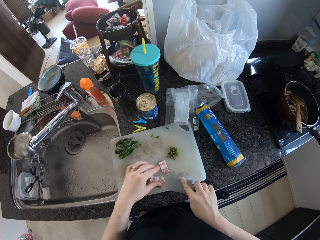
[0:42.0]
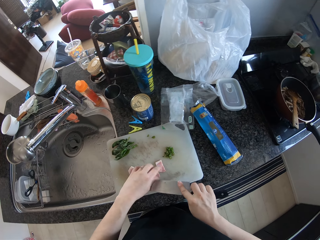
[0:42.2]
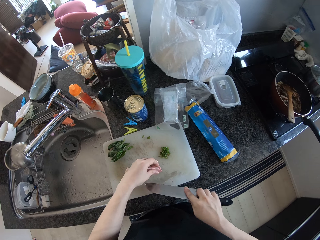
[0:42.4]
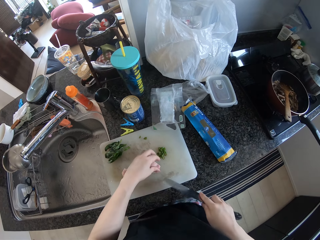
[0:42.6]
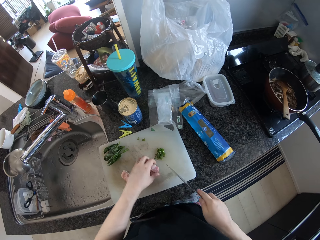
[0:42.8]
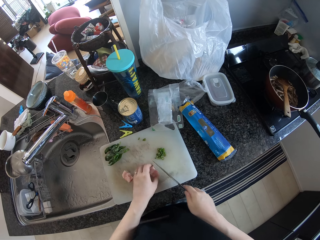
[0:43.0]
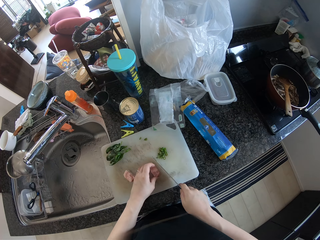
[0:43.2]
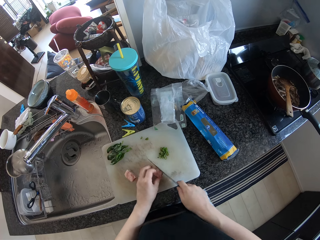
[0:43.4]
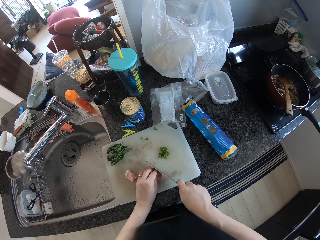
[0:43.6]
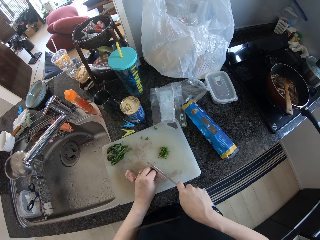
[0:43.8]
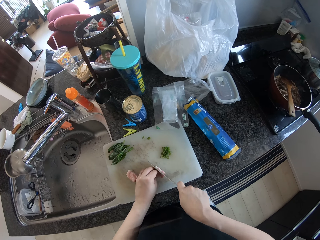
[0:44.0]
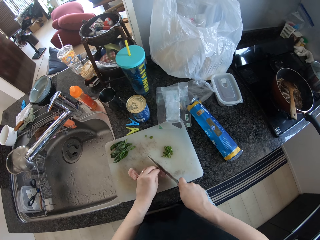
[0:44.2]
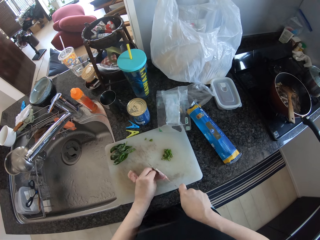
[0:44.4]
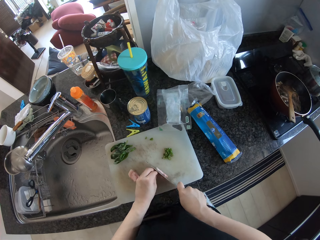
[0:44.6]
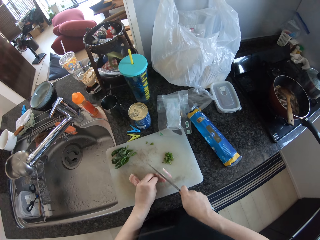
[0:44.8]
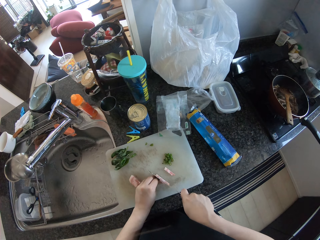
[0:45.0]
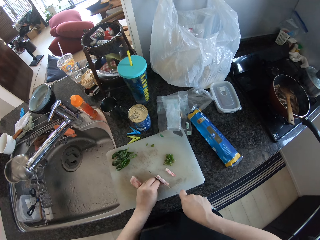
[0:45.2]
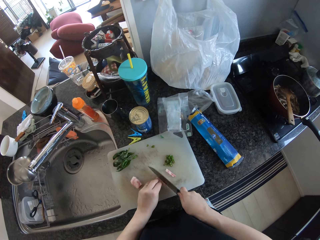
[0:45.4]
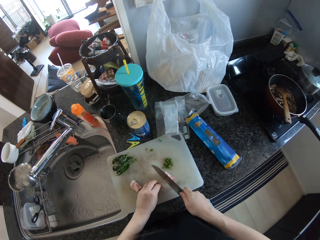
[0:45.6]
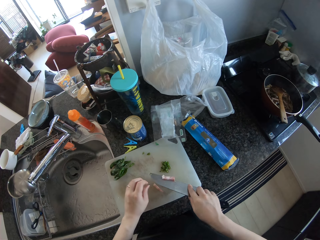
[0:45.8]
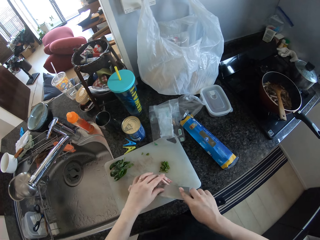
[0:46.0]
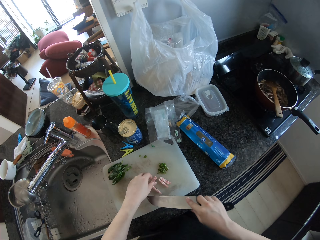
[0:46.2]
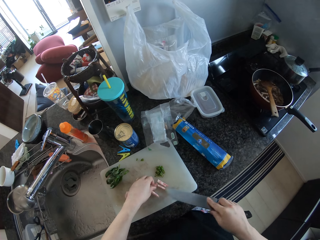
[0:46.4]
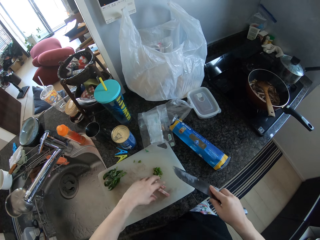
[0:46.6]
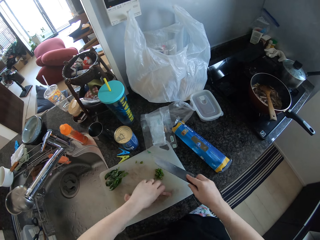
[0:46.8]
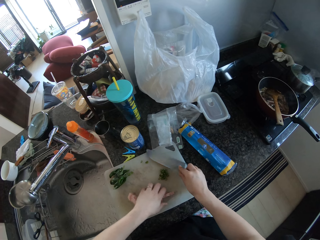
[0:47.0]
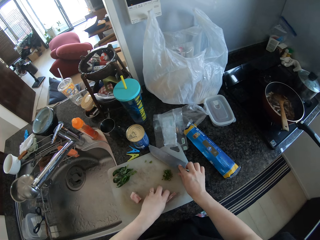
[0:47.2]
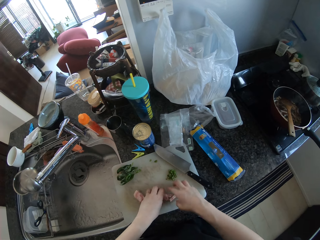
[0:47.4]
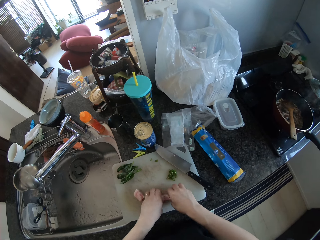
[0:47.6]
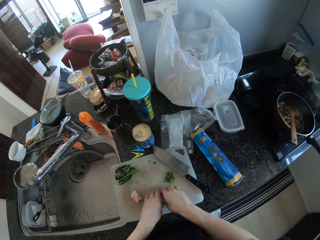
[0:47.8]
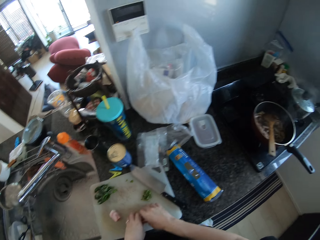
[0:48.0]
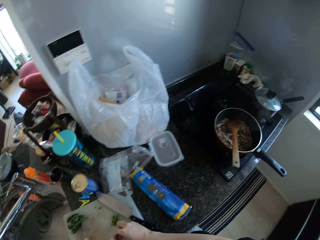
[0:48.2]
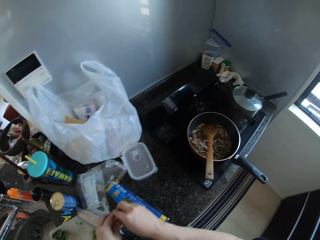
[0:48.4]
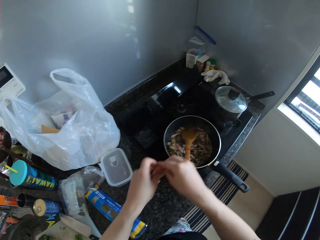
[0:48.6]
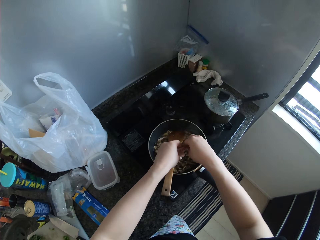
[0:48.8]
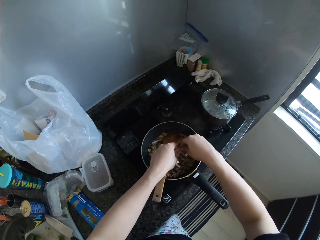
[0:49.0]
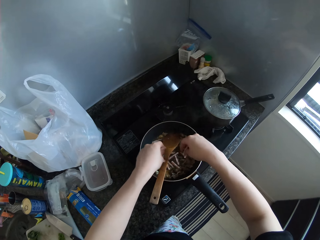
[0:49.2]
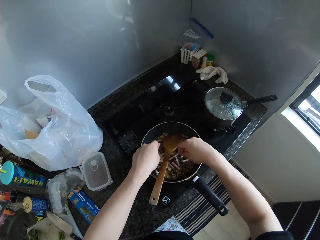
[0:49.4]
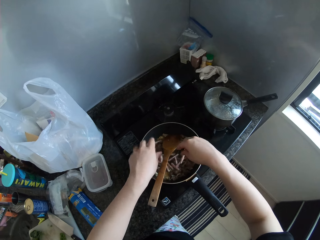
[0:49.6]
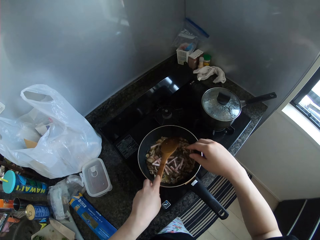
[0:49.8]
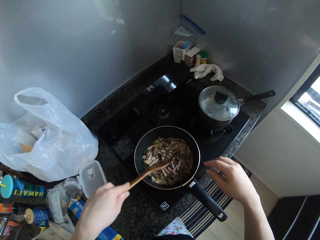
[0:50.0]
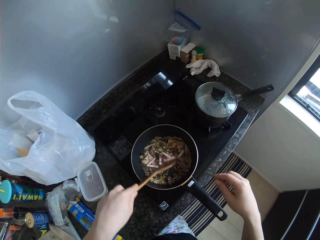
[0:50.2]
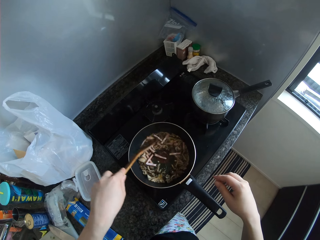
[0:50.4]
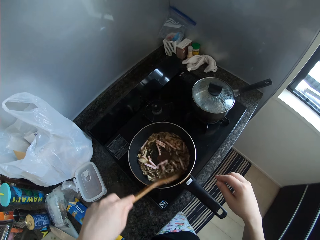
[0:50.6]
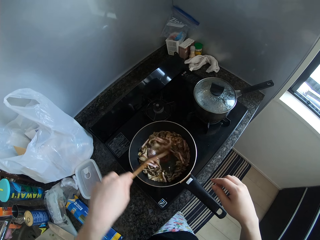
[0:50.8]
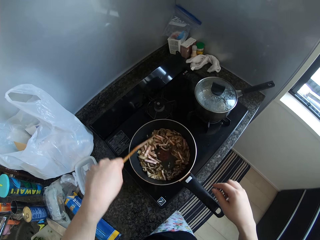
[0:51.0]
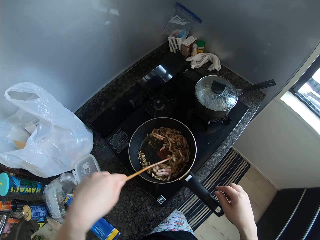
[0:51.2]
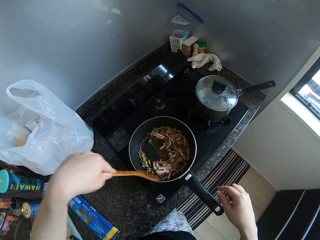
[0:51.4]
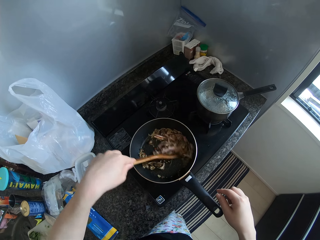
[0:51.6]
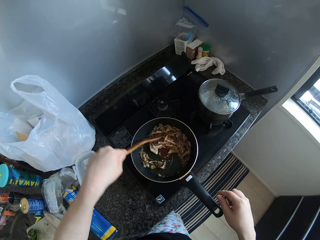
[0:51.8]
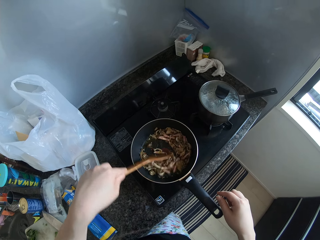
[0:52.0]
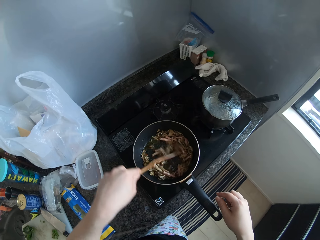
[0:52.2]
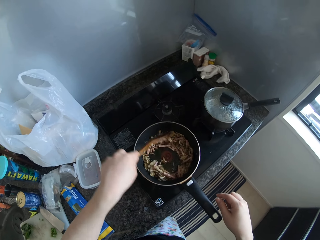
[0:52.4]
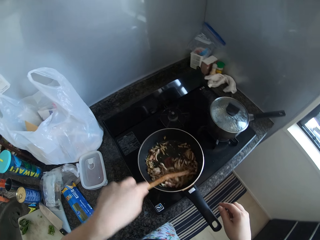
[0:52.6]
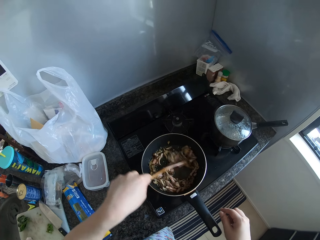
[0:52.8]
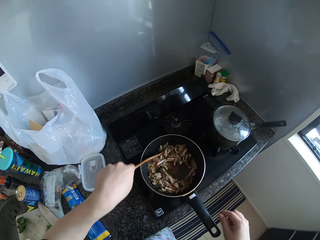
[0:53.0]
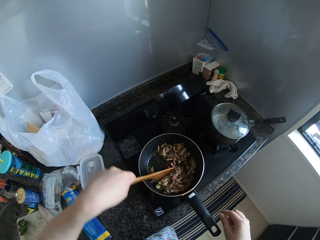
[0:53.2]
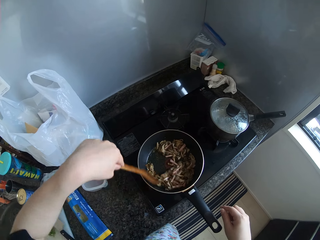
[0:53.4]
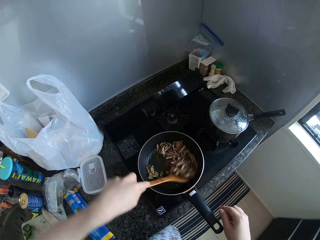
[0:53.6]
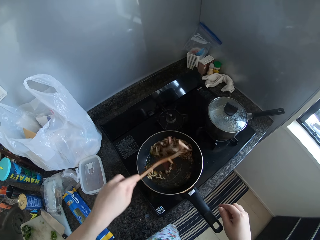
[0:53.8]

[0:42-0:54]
The camera wearer brushes off the meat on the knife to the cutting board with her left hand. She holds pieces of meat. She slices the meat on the cutting board with the knife in her right hand. She gathers pieces of meat. She places the knife on the cutting board. She packs the chopped pieces of meat from the cutting board with her both hands. She drops the chopped pieces of meat into the frying pan. She picks the wooden spoon. She stir fries the food in the frying pan with the spoon in her left hand.

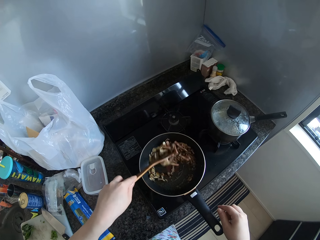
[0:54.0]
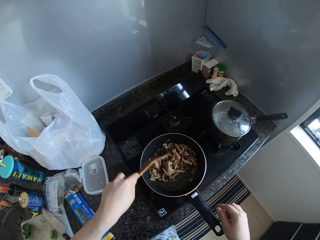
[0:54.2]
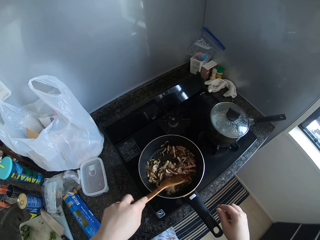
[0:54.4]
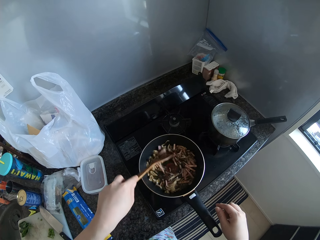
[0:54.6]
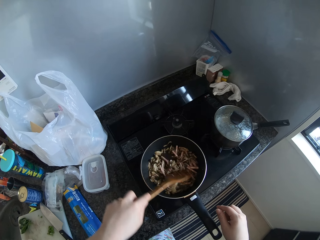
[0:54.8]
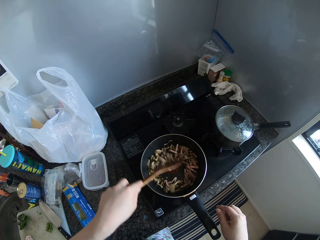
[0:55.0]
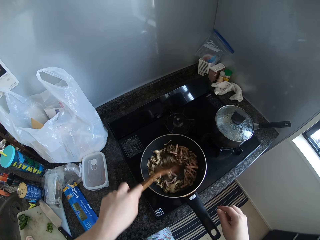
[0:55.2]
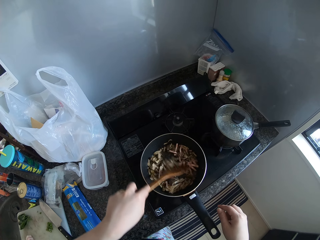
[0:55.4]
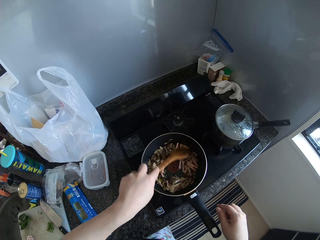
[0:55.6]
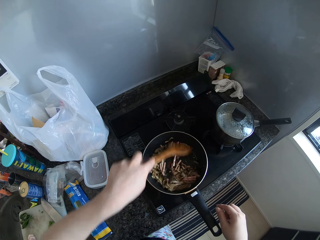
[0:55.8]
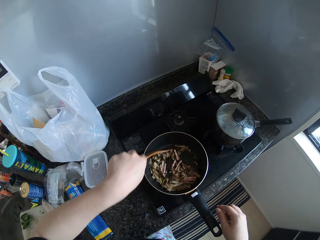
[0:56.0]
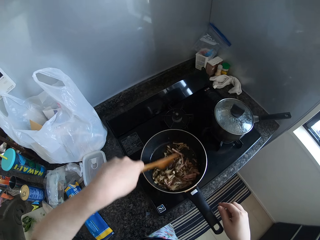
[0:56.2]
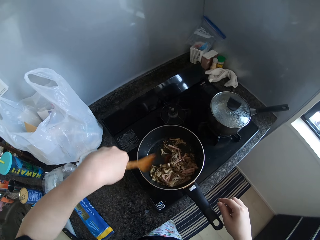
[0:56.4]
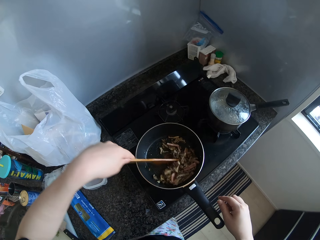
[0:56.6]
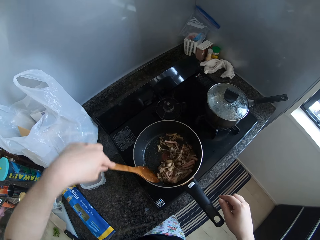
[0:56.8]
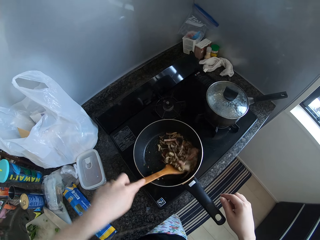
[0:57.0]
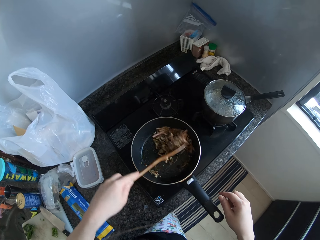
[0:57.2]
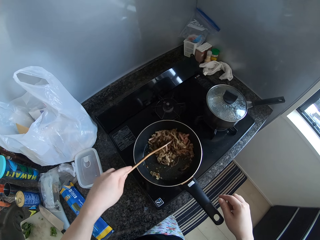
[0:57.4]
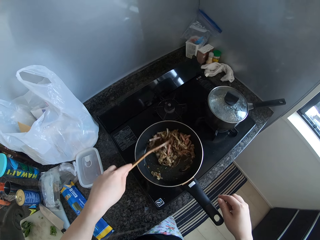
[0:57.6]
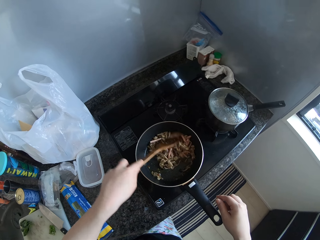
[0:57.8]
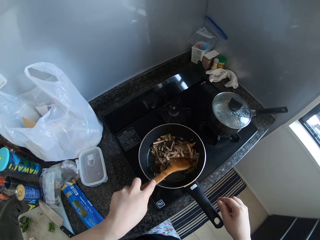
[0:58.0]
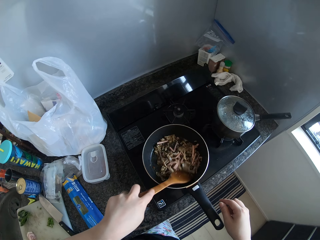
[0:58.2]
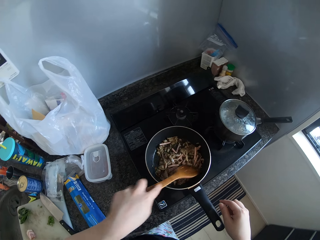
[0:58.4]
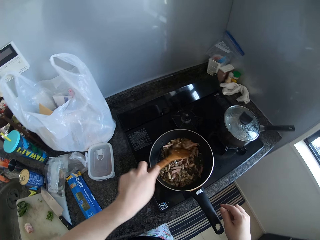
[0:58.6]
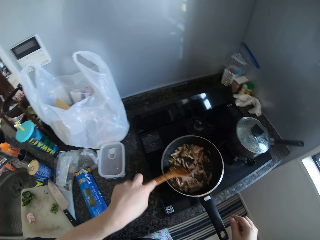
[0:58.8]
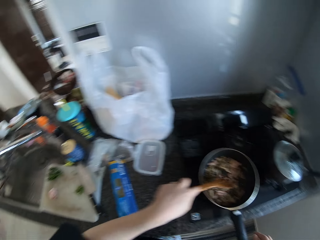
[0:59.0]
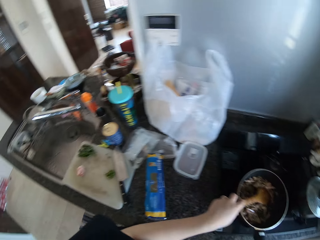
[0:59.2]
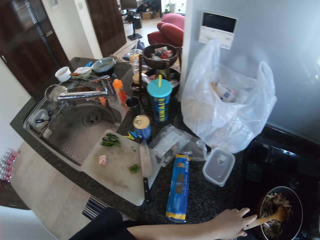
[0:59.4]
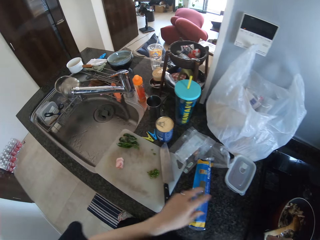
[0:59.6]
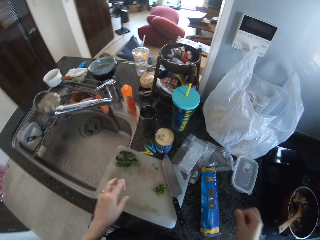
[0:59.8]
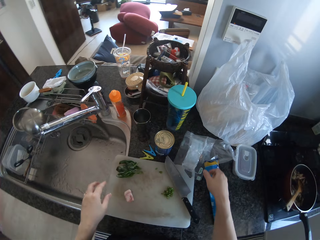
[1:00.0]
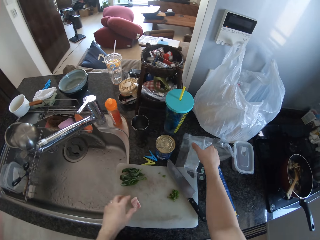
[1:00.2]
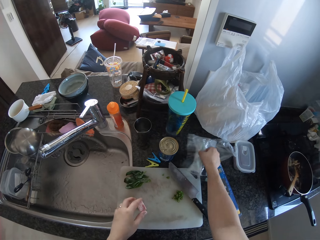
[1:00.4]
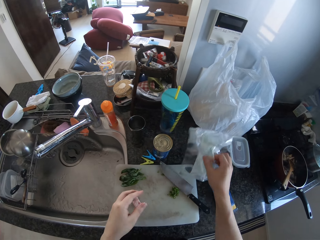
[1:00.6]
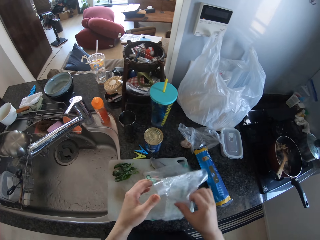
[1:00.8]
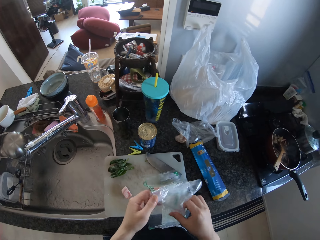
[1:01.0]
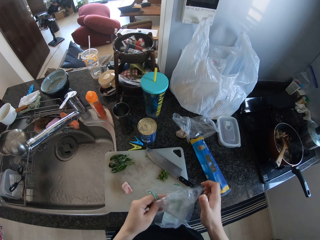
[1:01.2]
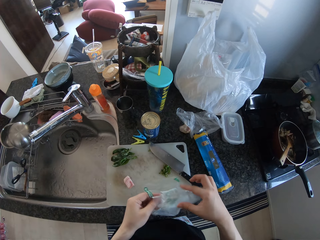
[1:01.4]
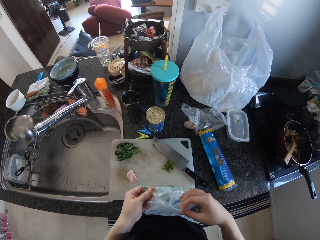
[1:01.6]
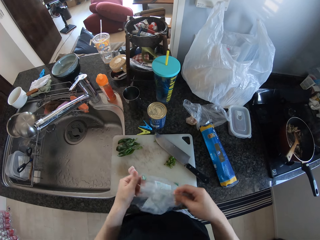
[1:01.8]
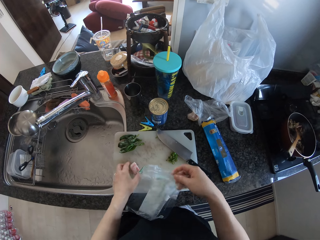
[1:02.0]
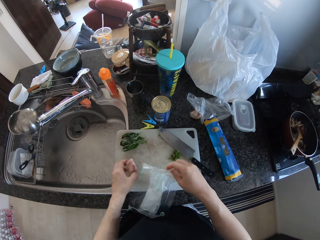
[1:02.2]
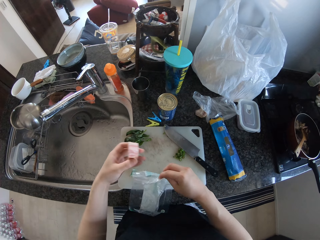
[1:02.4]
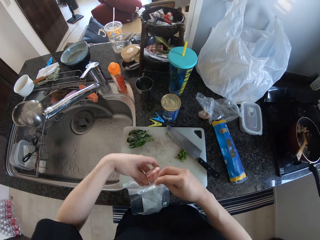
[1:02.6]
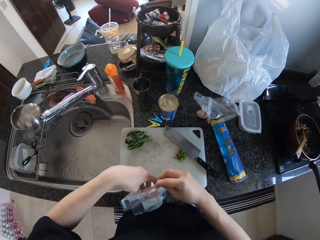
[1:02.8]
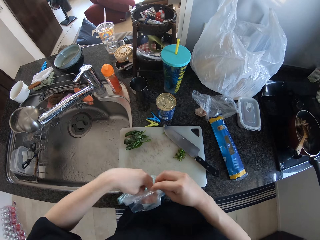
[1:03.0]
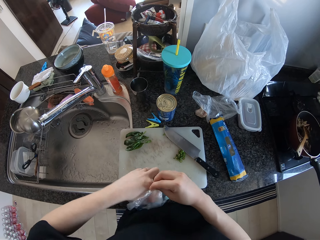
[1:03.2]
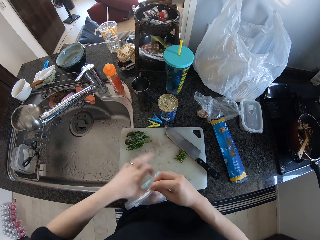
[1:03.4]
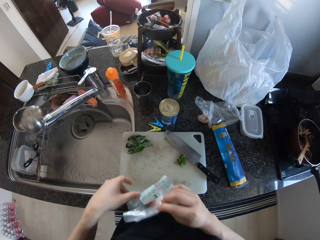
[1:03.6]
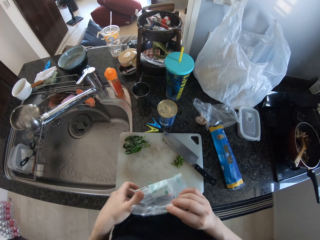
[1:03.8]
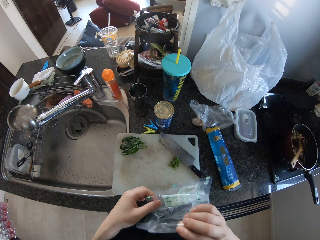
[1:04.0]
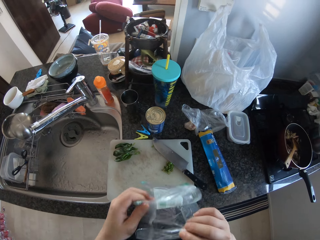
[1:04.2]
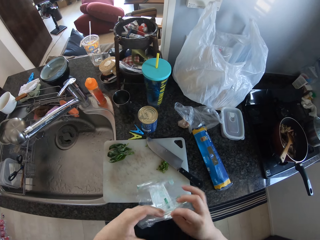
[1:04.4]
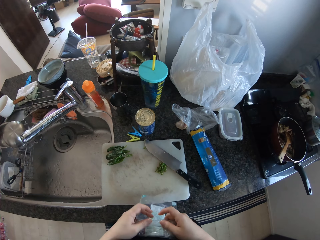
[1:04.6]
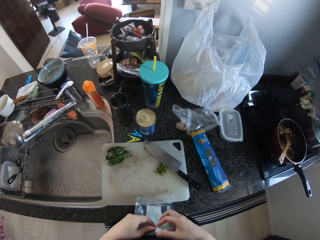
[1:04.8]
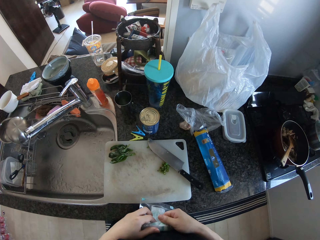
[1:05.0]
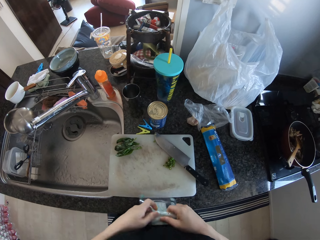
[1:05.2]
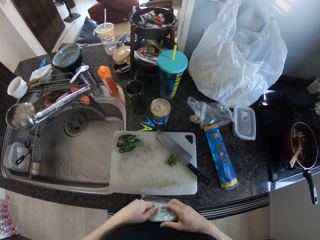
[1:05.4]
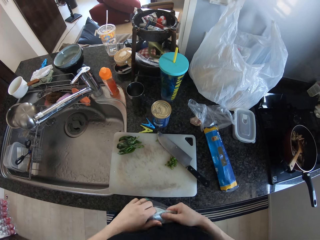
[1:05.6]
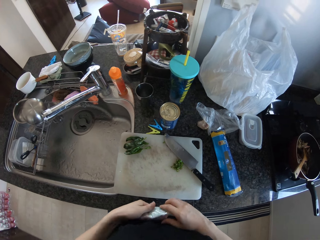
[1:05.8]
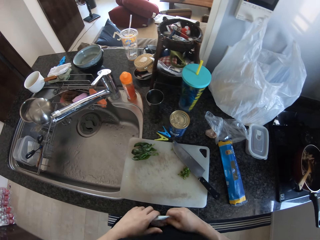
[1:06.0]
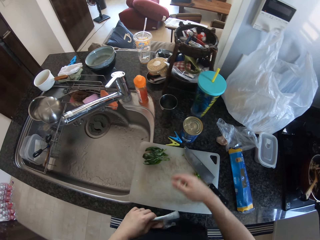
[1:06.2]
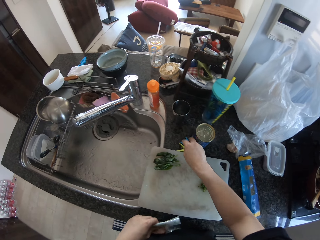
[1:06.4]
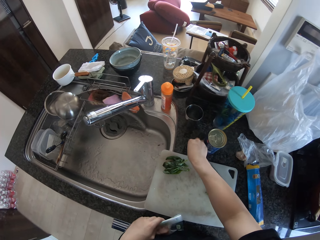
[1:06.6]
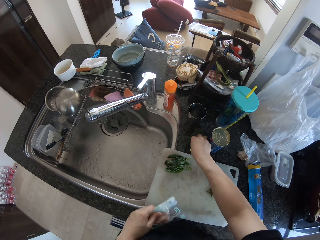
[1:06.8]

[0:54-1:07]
The camera wearer moves her hand away from the wooden spoon. She picks up the wrapper or packaging bag for the meat from the table with her right hand. She holds the packaging bag with the other hand. She opens the packaging bag. She picks up the meat from the cutting board with her left hand. She places the meat into the nylon in her right hand. She rolls the wrapper of the meat with her both hands. She picks a peg.
